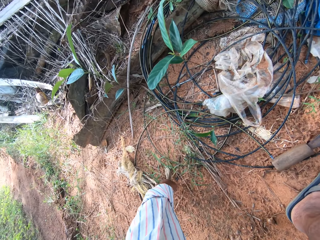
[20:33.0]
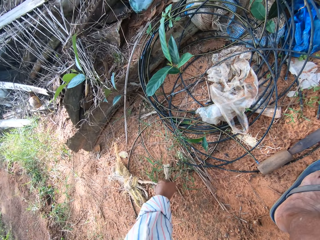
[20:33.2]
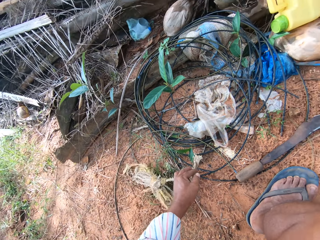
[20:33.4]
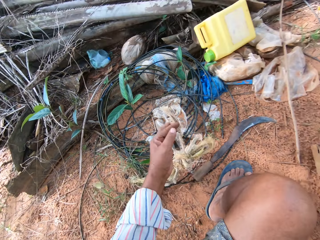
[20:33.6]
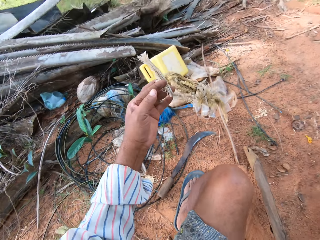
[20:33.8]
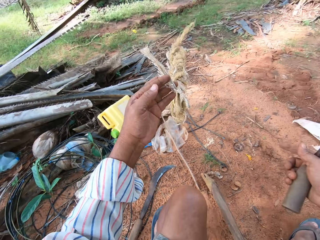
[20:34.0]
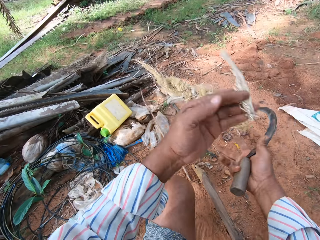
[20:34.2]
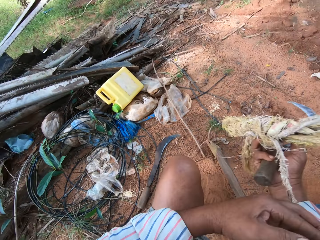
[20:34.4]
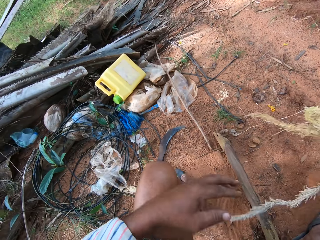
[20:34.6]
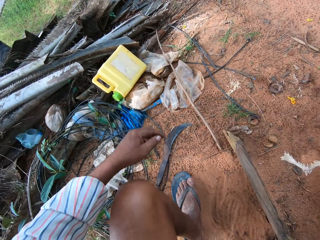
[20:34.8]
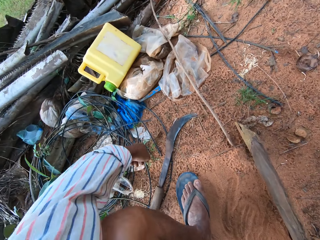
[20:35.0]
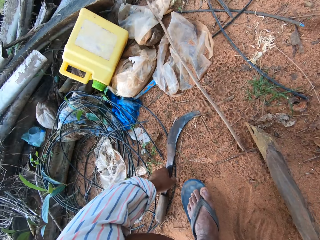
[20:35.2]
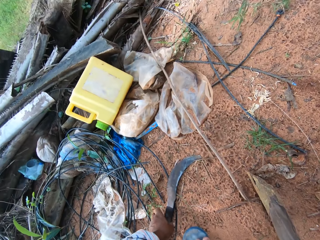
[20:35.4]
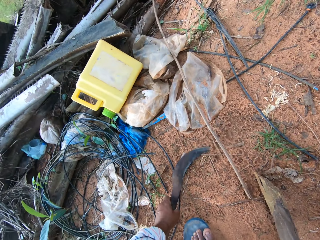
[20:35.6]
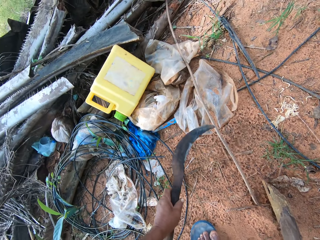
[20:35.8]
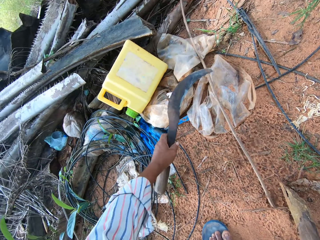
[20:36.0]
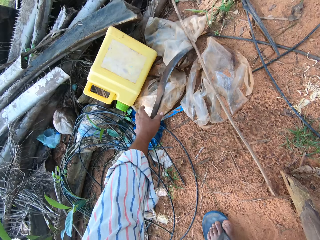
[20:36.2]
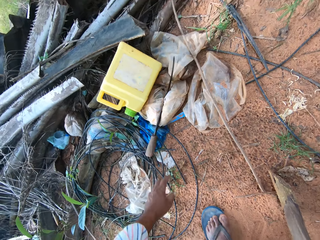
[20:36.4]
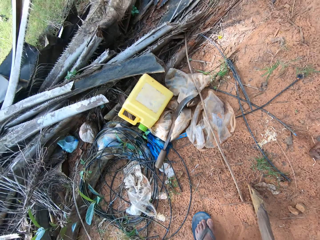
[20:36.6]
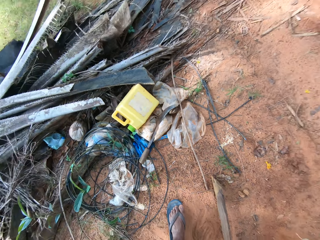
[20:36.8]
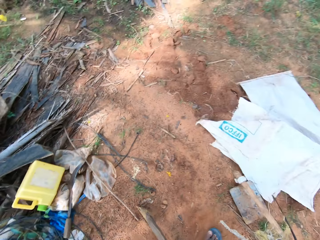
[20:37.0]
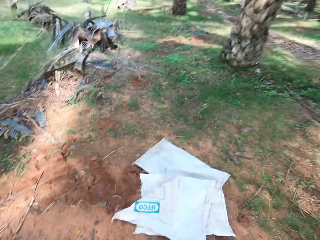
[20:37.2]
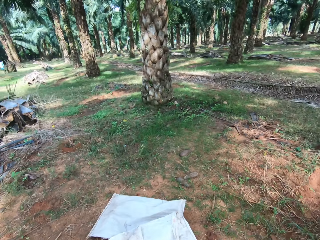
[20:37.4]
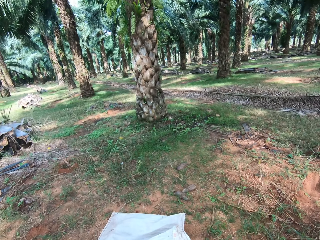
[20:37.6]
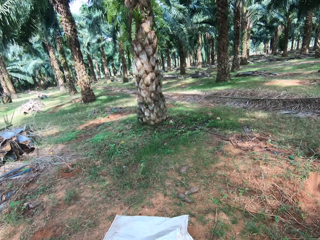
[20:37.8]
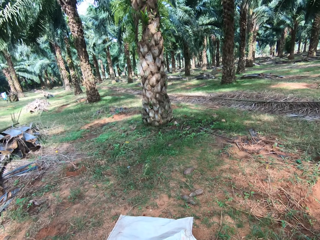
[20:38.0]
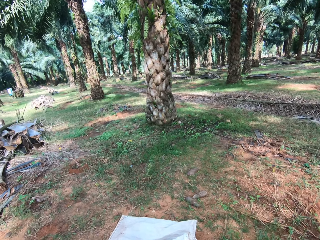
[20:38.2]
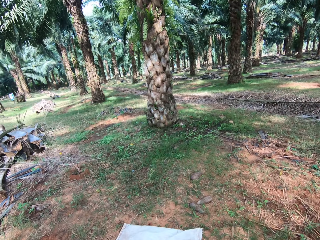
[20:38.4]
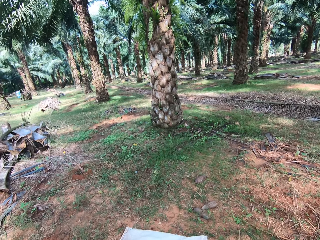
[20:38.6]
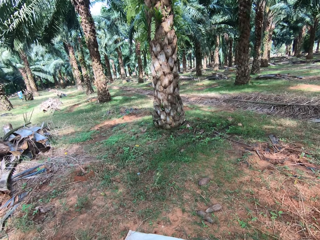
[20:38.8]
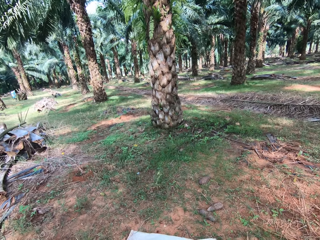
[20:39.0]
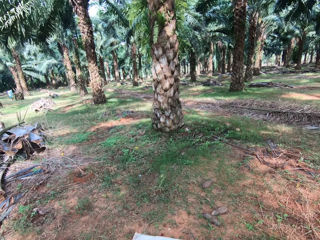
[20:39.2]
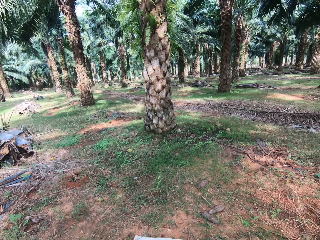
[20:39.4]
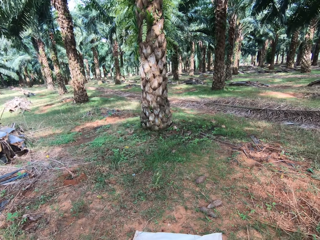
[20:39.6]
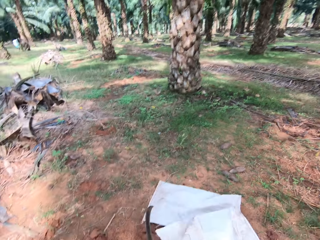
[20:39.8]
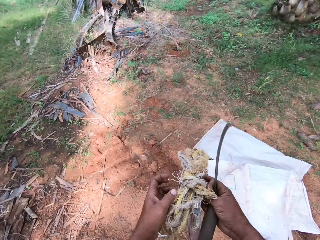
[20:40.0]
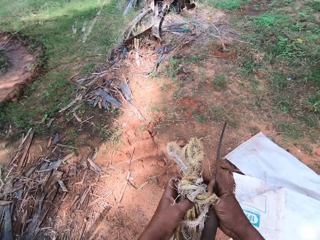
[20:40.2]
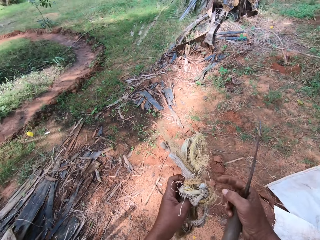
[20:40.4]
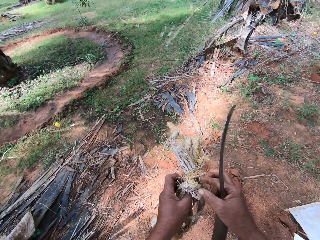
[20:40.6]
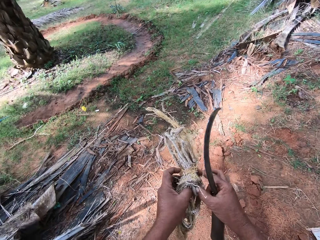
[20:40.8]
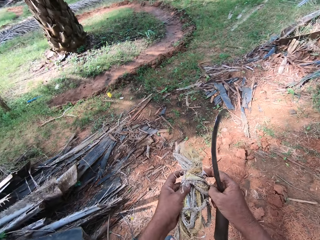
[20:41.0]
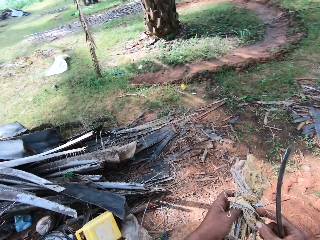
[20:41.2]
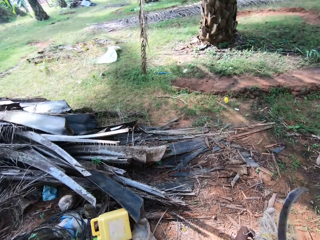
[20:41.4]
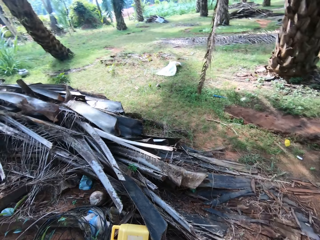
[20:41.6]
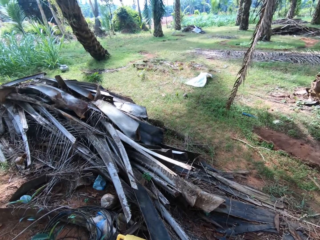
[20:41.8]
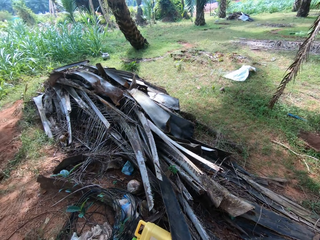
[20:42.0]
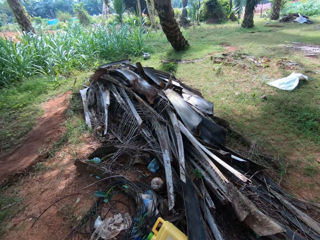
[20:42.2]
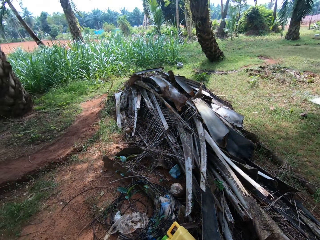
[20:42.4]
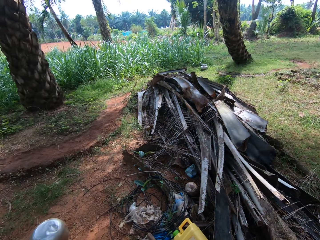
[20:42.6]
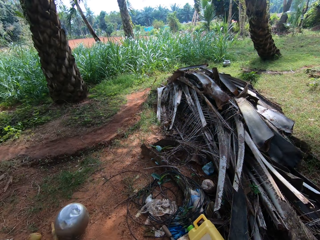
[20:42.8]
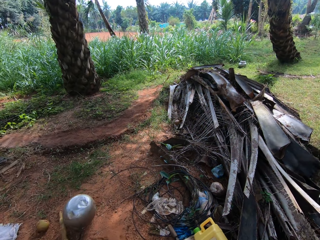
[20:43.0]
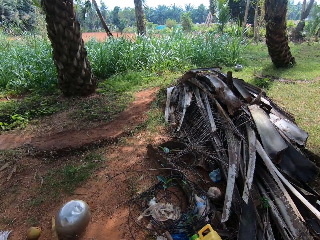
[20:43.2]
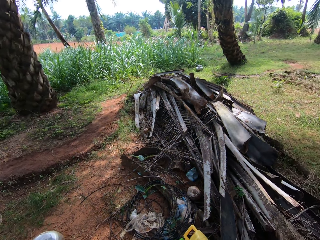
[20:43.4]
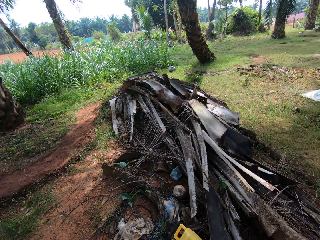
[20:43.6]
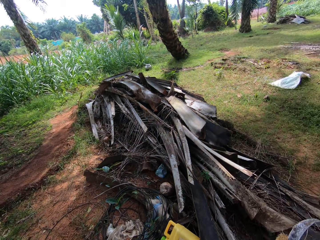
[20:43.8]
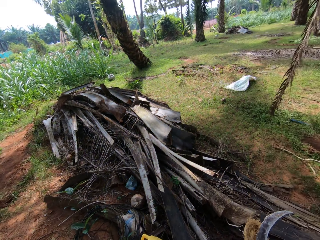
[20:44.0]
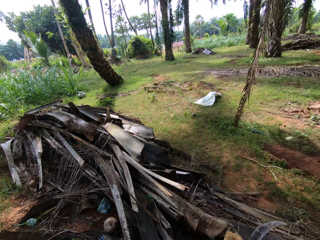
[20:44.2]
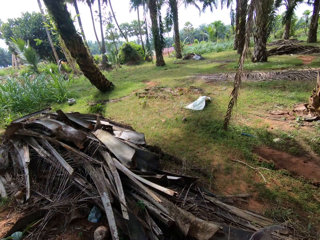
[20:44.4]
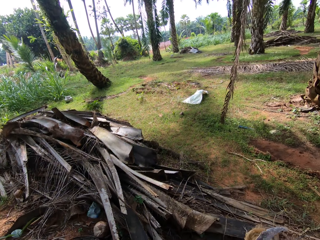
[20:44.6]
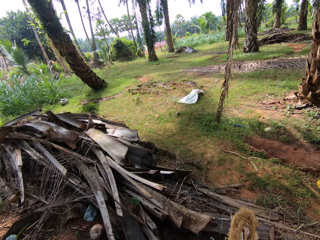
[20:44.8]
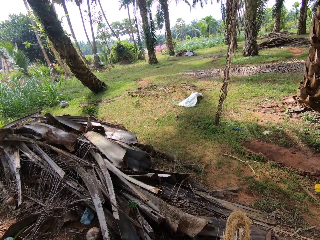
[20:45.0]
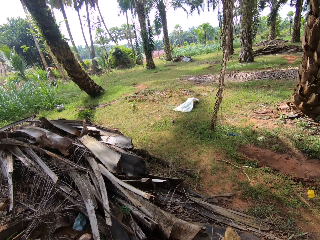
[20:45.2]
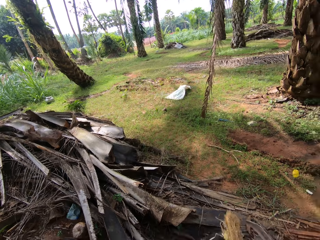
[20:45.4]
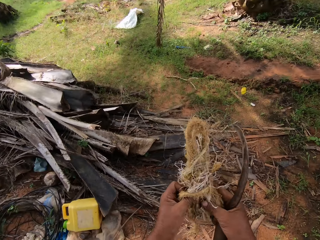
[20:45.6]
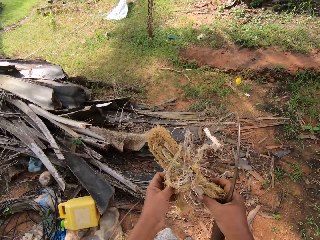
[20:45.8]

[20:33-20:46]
The camera wearer picks up a knotted rope. They hold the rope. They pick up the sickle tool. They put the sickle tool on the plastic paper. They look at the palm tree. They hold the rope. They look around the farm.

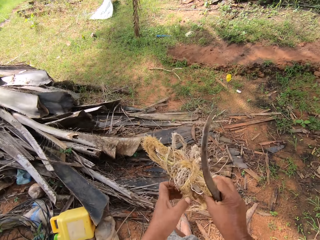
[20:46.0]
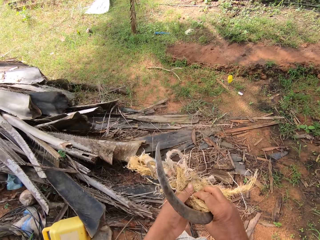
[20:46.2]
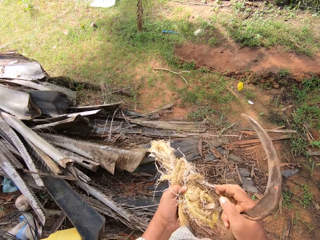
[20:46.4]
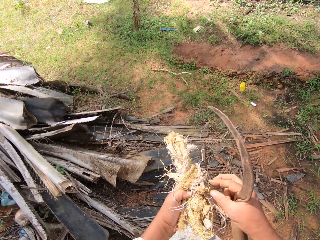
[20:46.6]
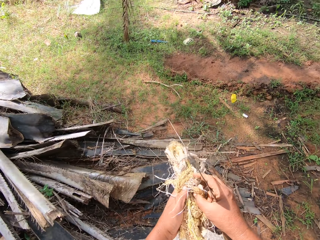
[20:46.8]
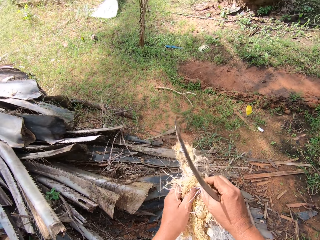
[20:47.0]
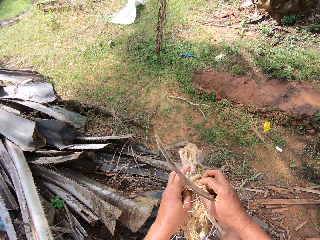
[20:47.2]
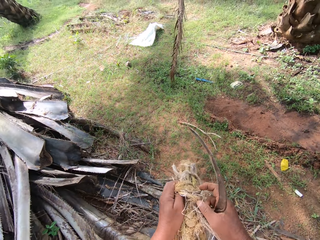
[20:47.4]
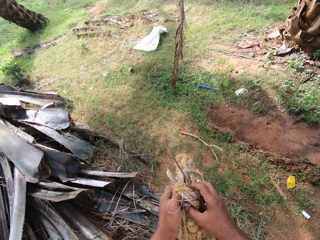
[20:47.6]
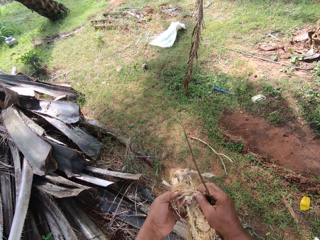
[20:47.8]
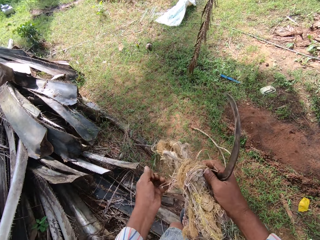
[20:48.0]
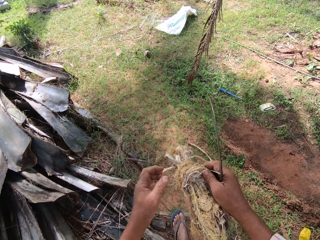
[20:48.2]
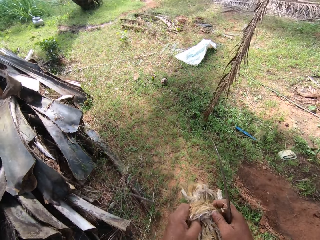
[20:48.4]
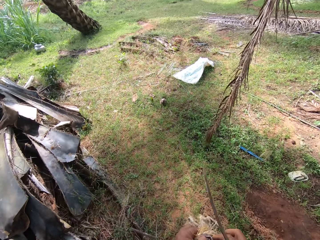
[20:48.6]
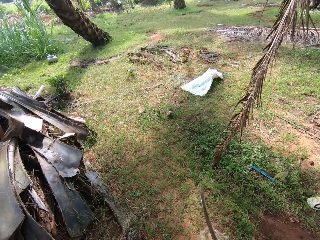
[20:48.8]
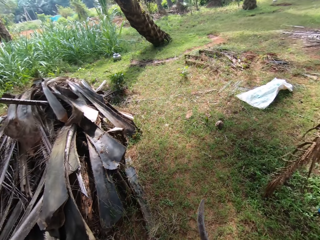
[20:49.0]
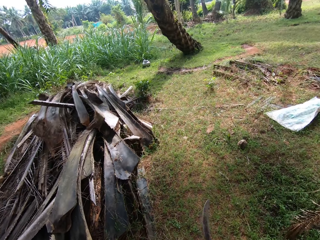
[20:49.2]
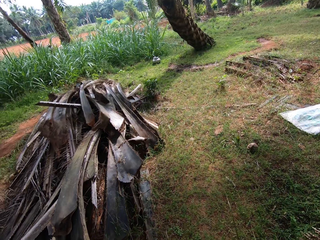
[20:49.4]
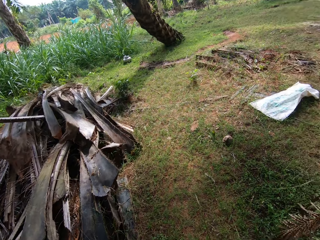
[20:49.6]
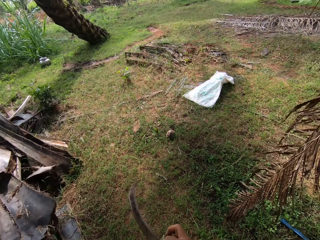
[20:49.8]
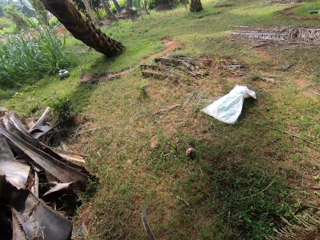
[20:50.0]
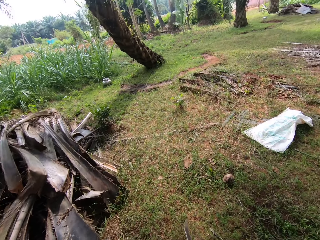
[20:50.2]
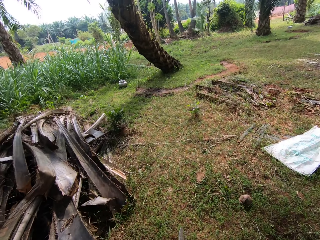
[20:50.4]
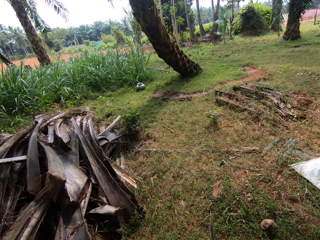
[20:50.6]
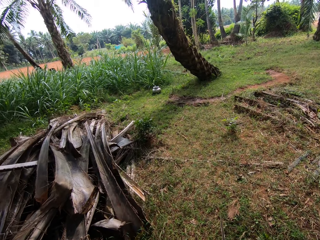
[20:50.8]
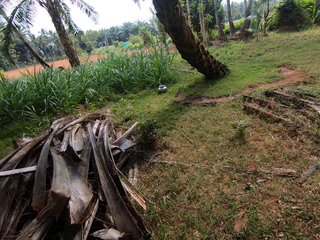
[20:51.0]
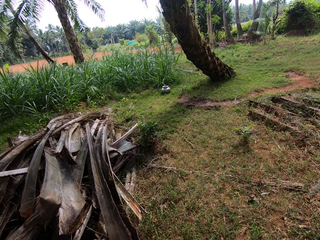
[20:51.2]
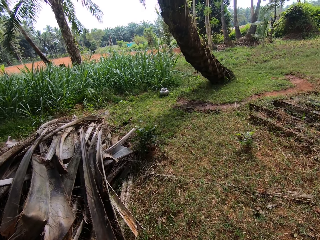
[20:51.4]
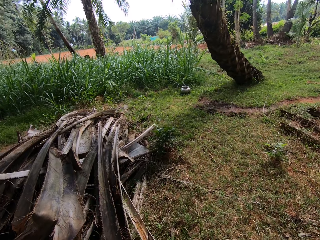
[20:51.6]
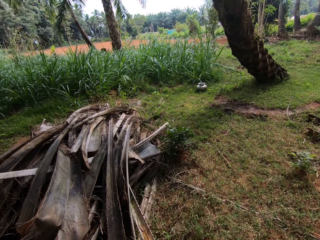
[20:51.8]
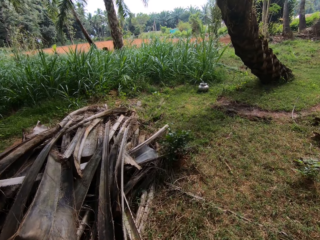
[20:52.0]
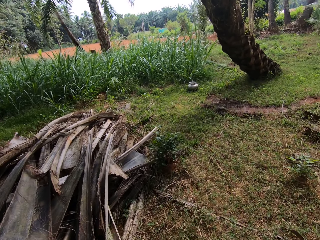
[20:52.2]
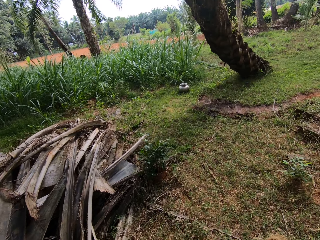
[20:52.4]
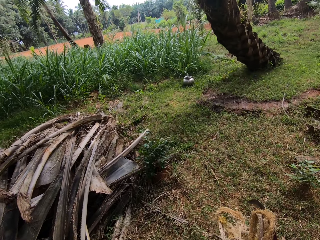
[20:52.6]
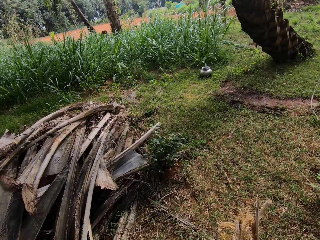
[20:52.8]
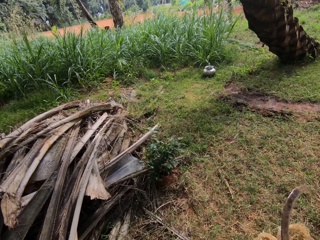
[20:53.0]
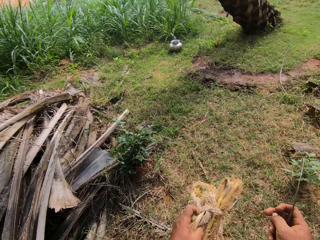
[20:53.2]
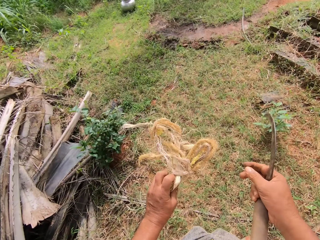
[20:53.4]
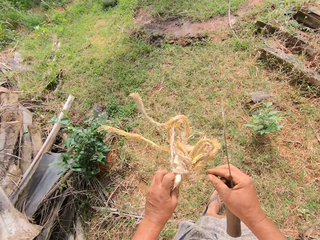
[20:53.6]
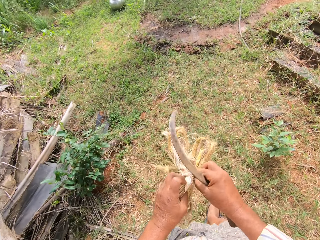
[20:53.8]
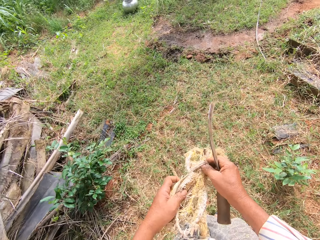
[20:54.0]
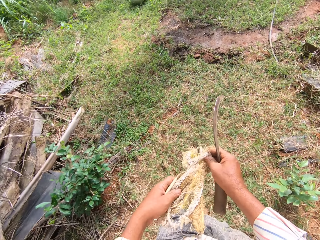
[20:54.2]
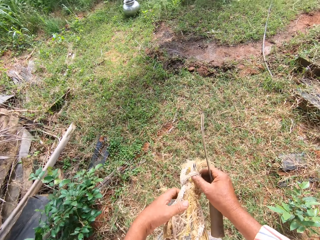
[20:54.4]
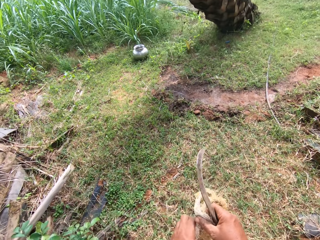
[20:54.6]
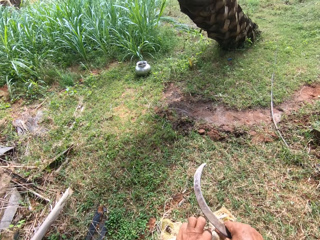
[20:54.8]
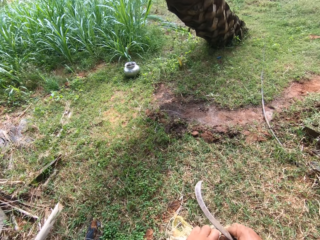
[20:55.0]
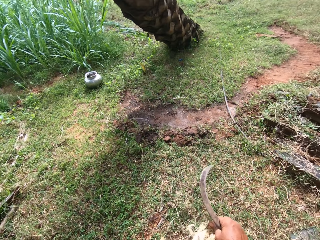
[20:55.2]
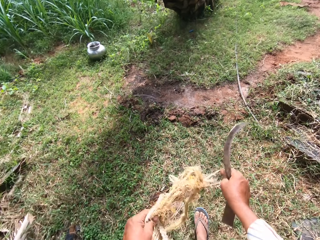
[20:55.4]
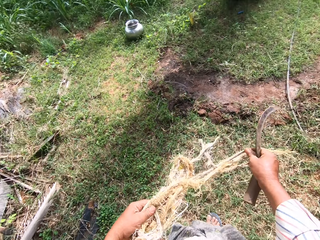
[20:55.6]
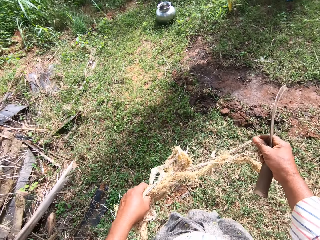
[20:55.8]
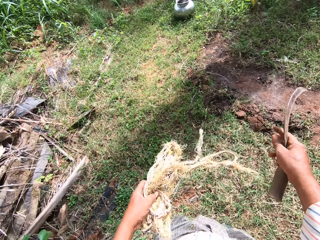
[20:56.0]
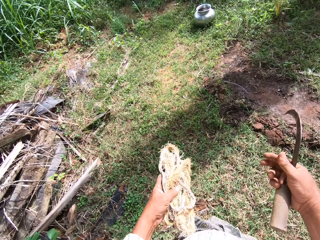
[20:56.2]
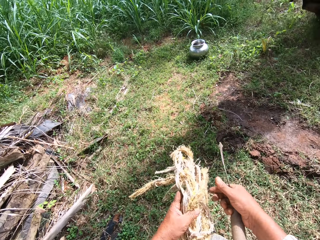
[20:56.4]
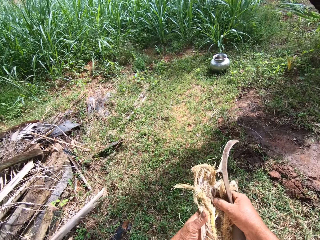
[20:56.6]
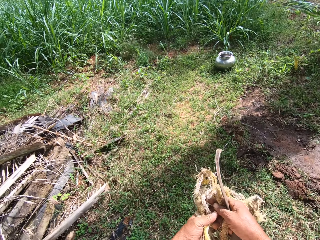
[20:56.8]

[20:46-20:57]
The camera wearer unties the rope. They walk toward the fodder.
